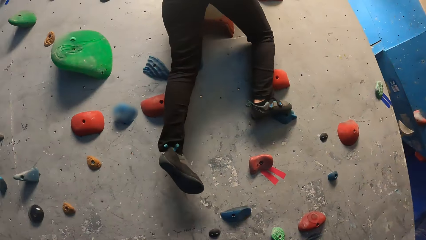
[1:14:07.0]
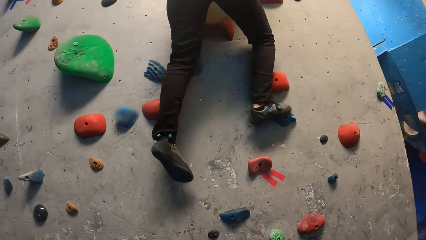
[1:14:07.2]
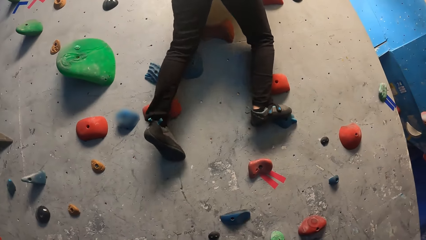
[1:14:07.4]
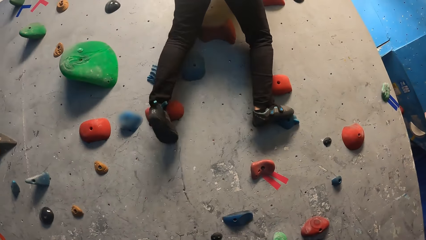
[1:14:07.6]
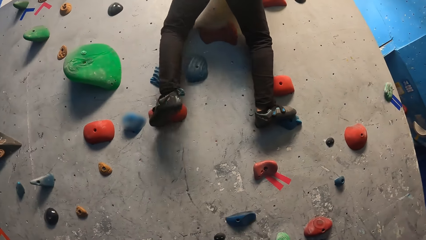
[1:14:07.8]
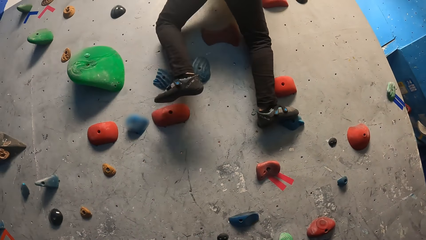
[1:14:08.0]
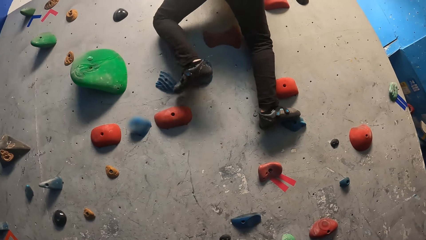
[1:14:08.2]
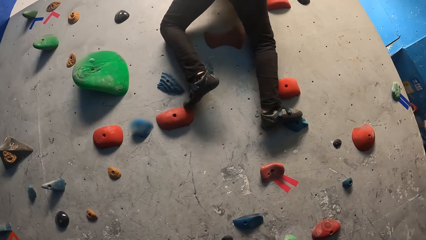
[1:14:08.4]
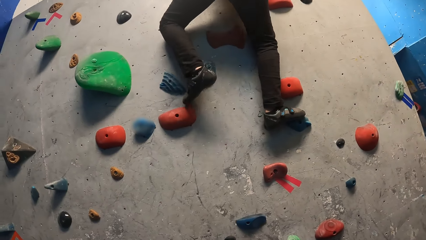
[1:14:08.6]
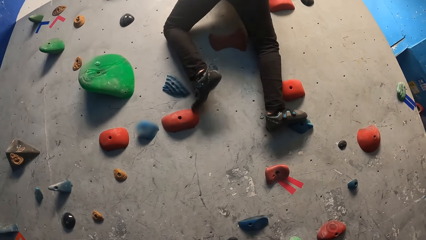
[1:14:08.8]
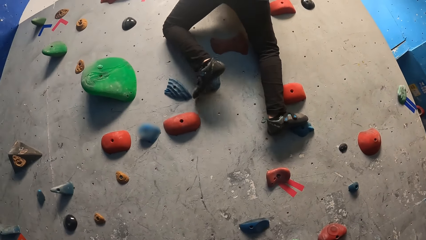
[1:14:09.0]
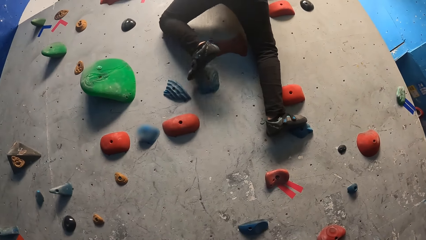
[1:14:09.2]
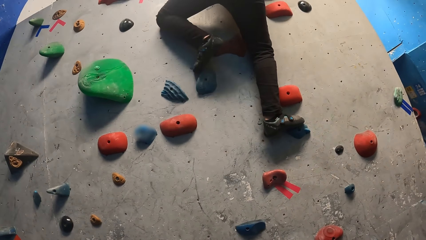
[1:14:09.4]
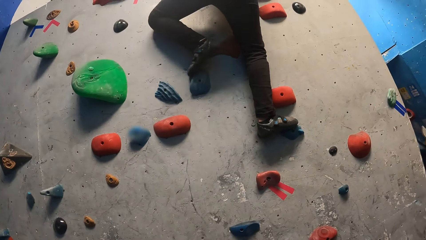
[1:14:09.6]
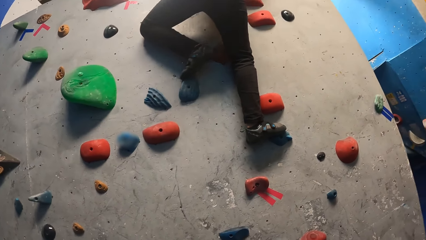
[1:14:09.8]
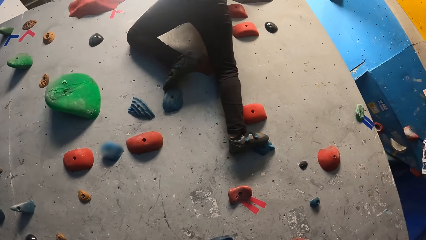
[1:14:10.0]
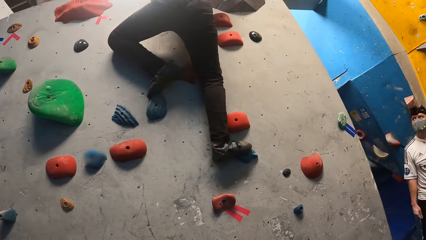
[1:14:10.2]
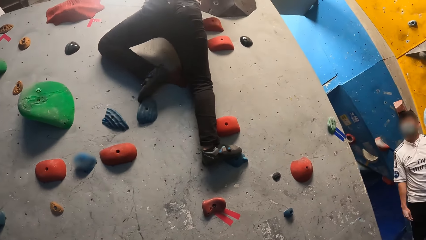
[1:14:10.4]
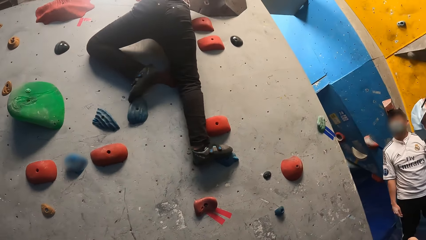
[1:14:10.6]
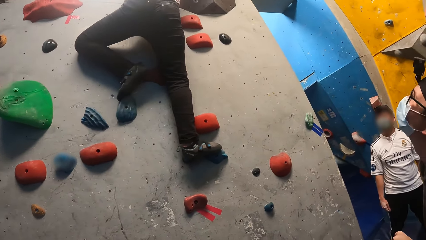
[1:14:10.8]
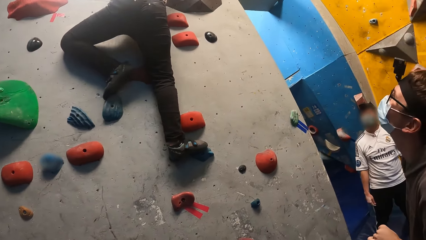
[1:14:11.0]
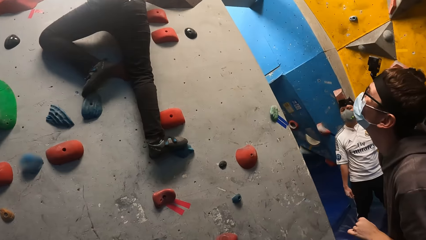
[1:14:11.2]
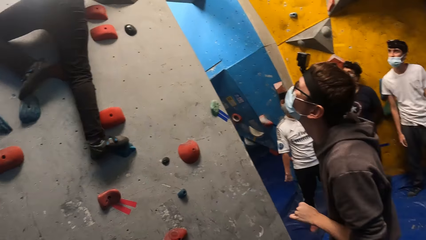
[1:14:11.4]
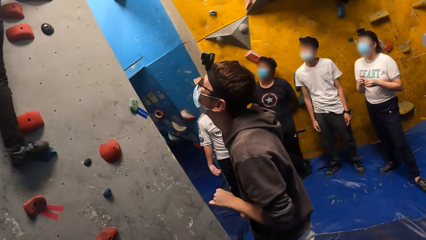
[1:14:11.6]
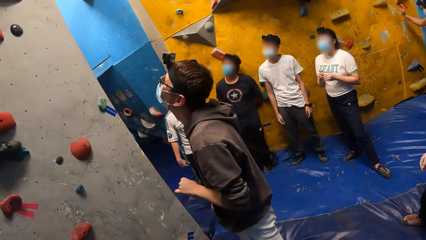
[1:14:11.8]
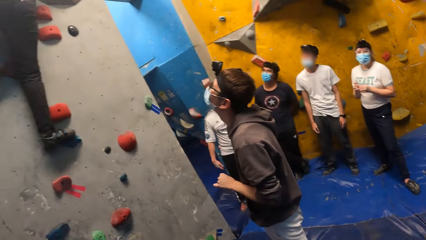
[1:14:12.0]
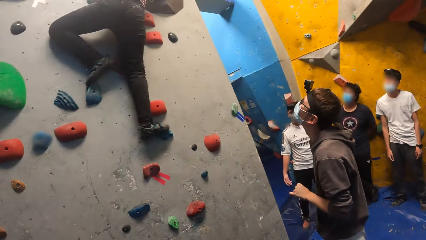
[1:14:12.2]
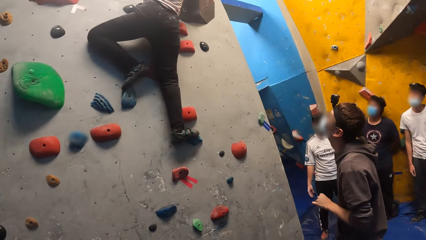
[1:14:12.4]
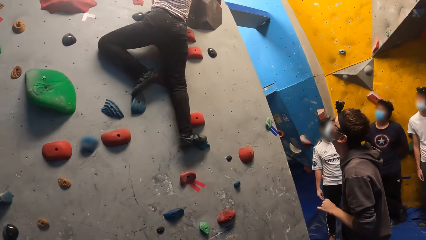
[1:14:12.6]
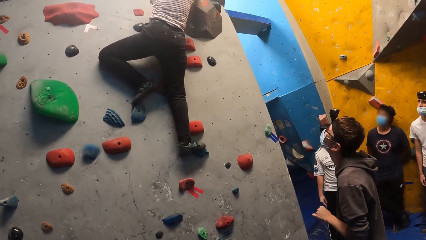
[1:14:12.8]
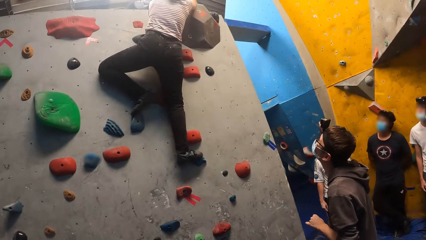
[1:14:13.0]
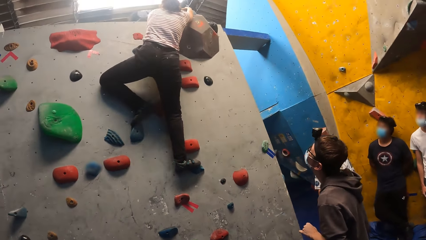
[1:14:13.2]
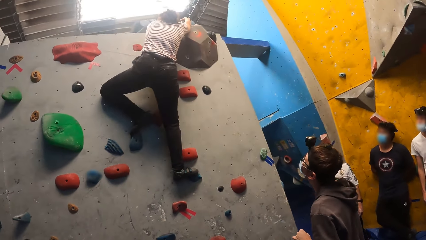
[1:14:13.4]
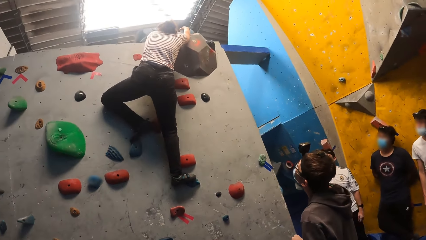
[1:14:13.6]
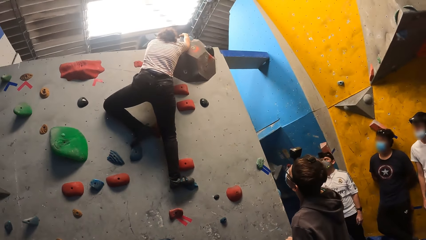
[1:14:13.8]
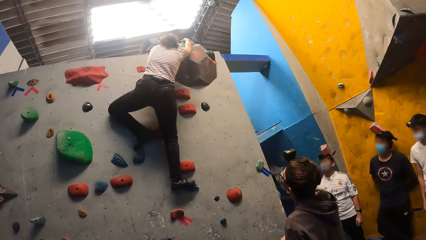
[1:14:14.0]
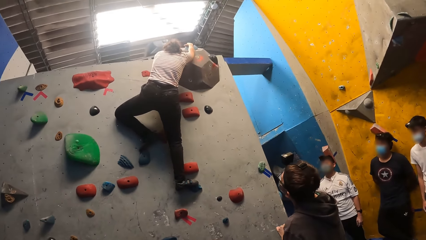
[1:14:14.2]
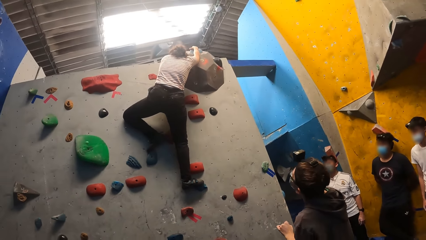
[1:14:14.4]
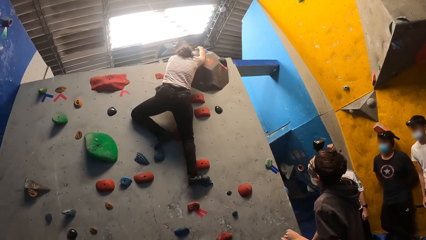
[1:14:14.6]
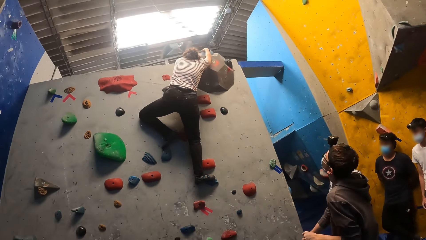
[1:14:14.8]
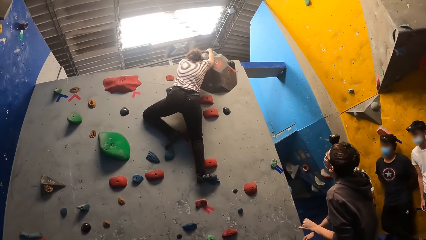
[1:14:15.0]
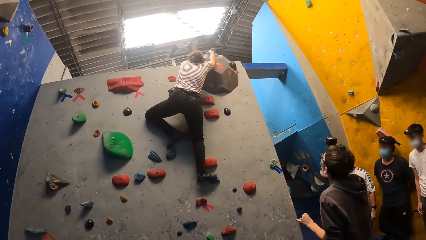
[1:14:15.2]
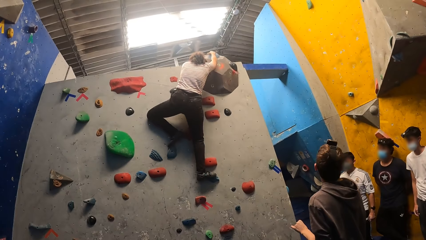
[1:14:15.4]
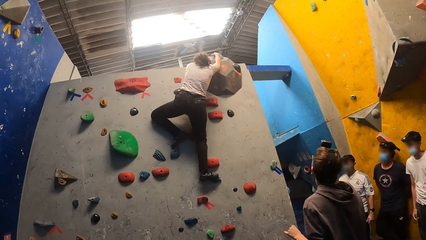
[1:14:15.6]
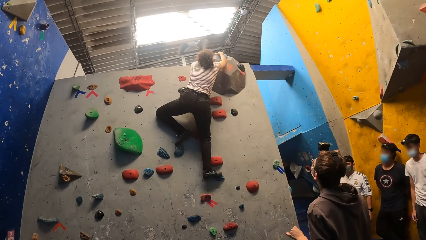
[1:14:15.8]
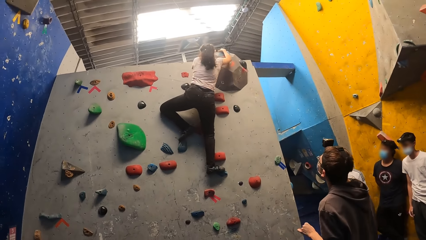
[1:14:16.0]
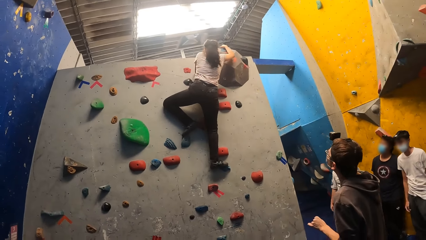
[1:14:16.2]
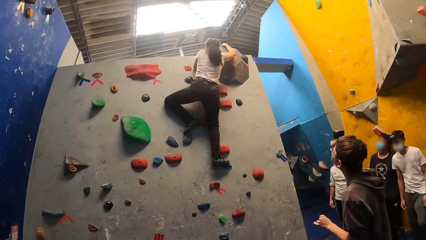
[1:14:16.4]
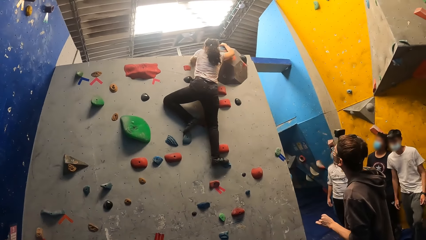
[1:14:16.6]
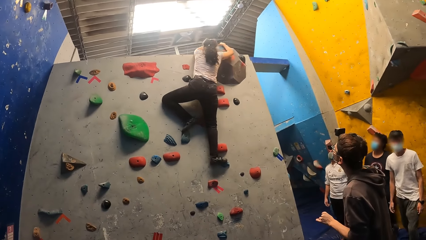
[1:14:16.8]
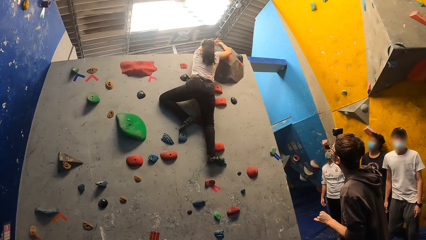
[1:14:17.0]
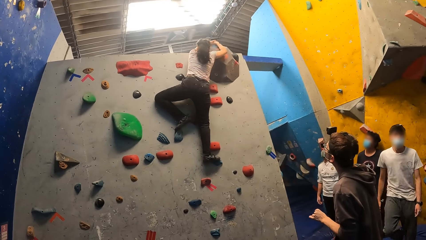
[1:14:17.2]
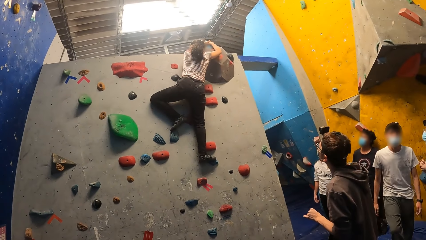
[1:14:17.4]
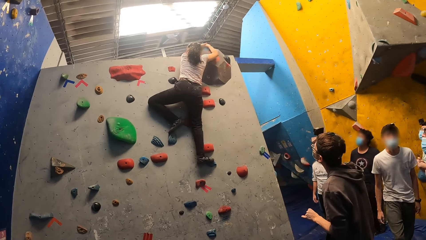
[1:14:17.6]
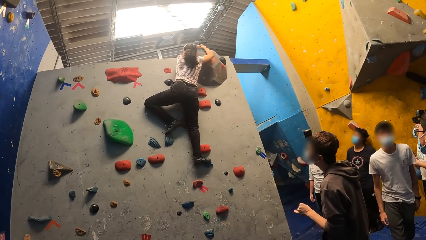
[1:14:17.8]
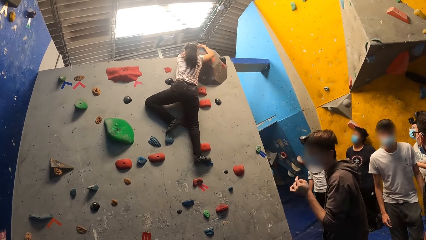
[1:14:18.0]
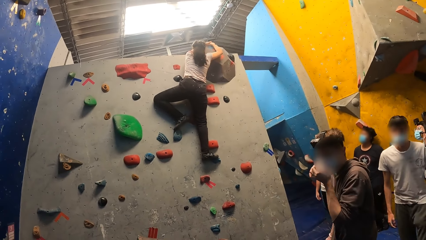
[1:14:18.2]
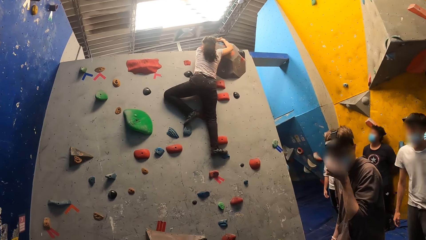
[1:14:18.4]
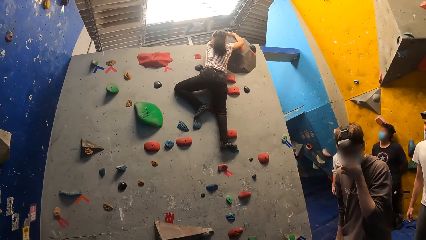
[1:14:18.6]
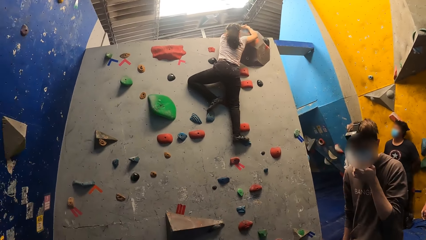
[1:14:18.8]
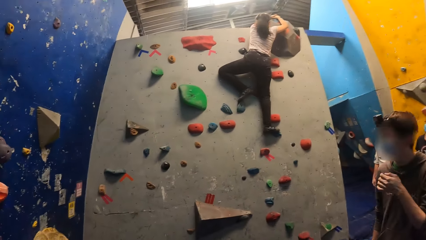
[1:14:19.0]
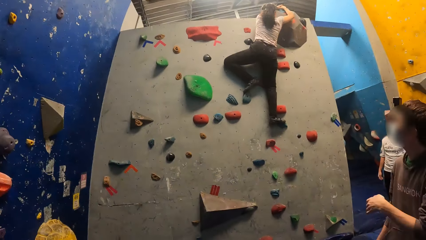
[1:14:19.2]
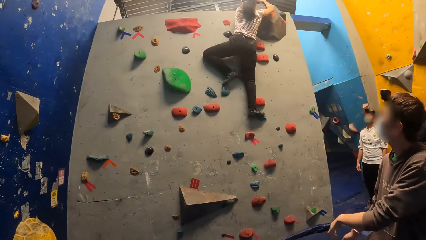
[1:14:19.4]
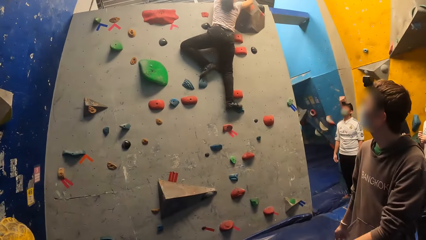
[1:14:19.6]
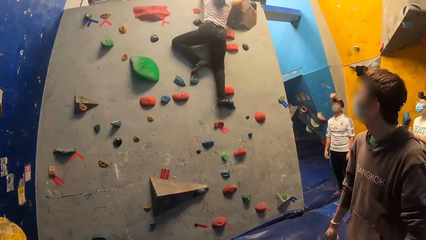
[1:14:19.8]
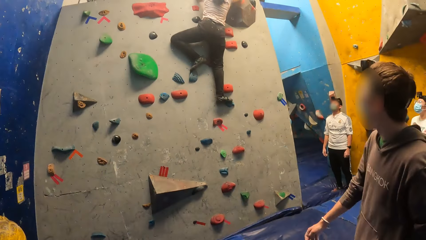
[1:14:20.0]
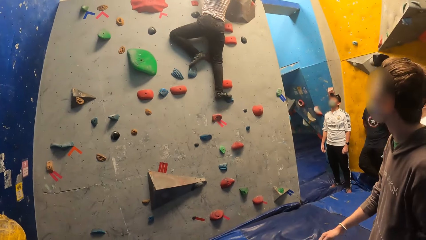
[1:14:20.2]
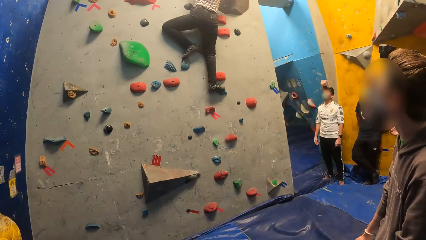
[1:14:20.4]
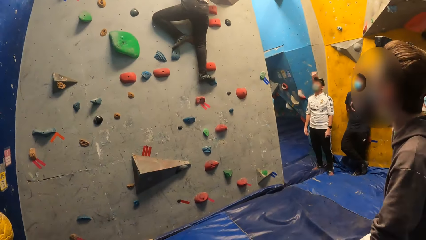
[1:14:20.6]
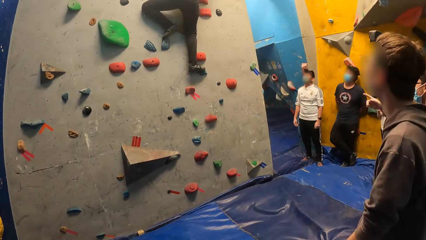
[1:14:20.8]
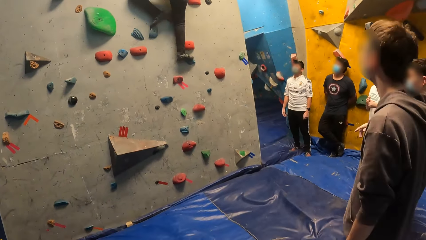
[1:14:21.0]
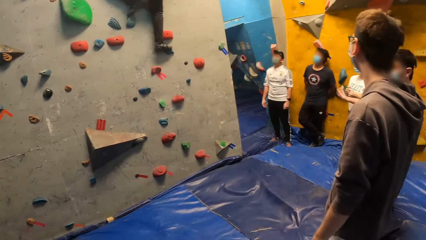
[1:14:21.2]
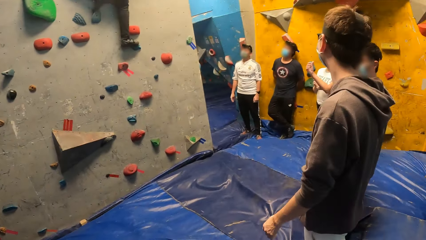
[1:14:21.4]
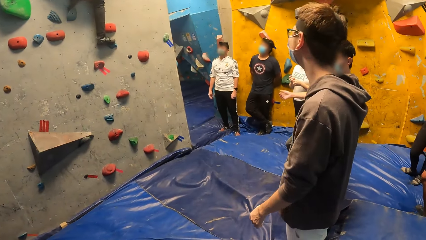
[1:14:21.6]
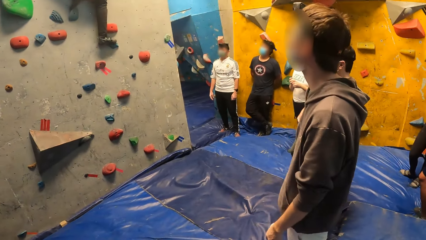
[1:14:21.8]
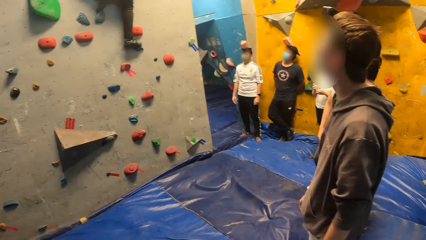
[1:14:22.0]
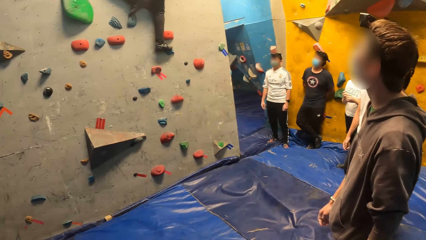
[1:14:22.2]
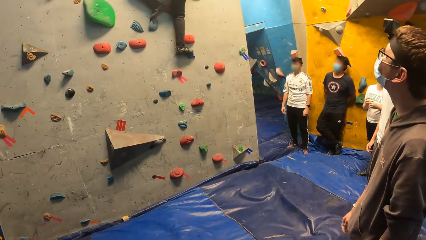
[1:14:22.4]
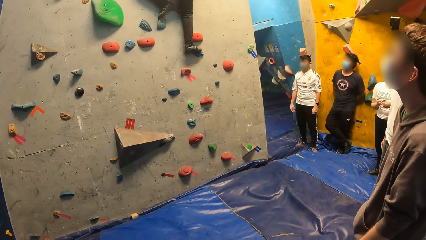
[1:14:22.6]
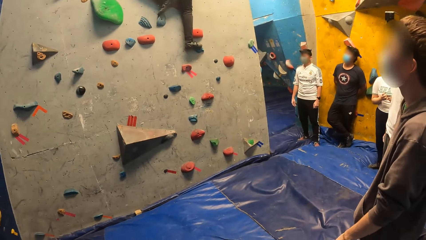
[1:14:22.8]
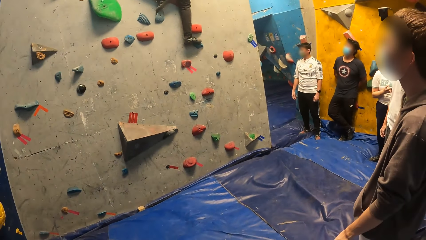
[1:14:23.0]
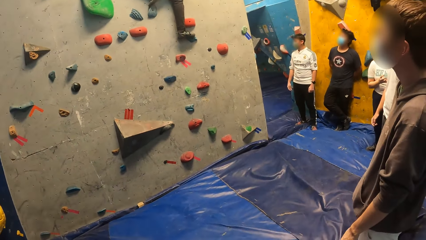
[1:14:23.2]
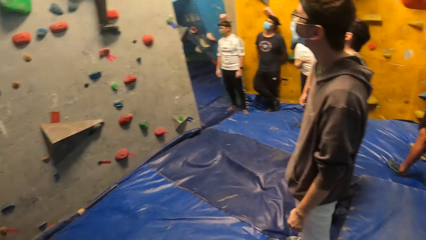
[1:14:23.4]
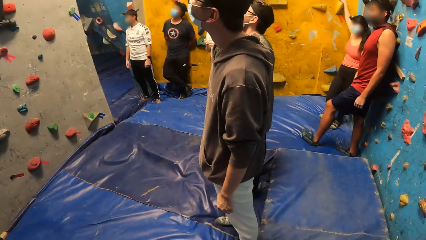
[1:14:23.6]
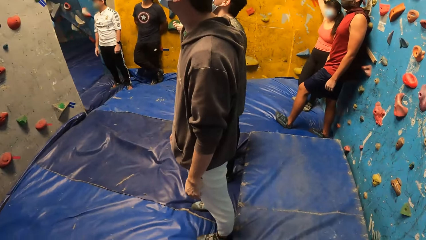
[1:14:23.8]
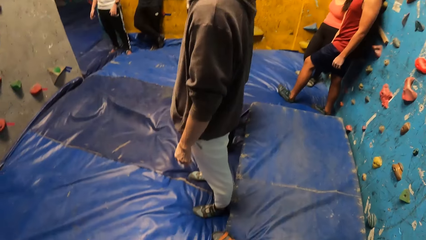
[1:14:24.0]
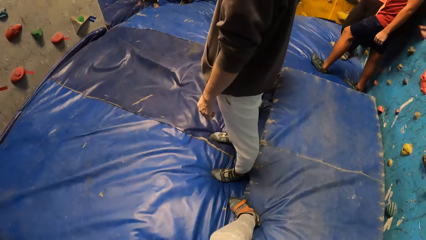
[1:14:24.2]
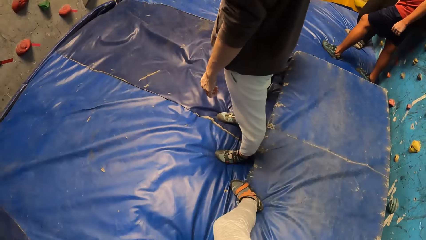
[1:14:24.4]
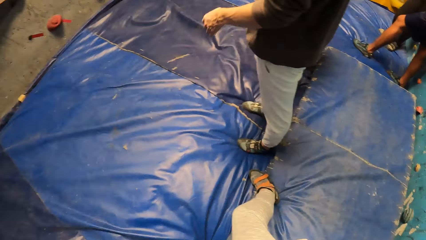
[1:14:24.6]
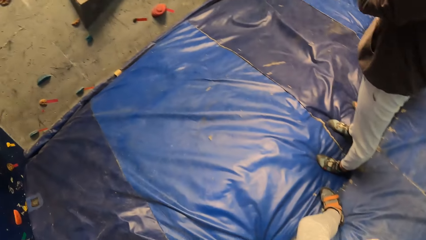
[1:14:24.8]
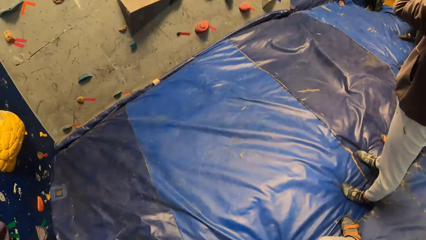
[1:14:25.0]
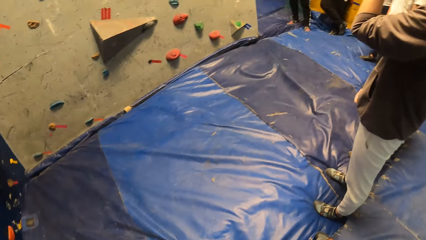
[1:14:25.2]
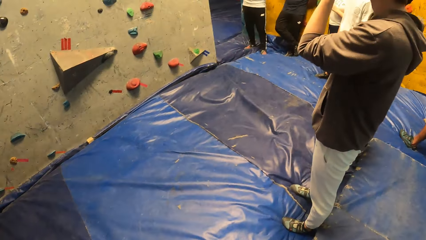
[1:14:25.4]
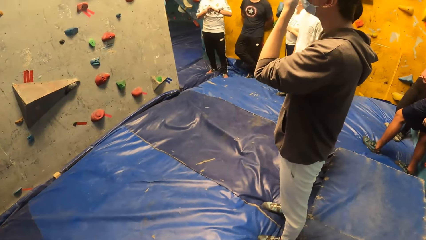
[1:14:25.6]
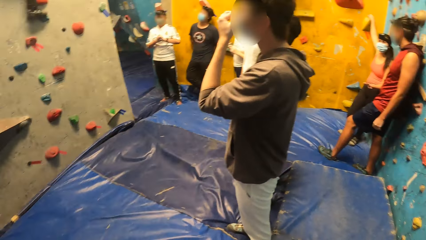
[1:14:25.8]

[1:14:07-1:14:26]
A person looks up. The camera wearer looks around.
